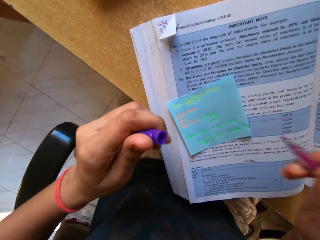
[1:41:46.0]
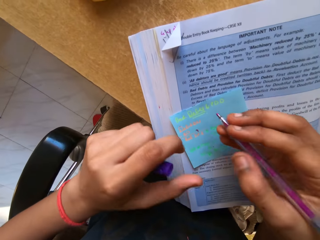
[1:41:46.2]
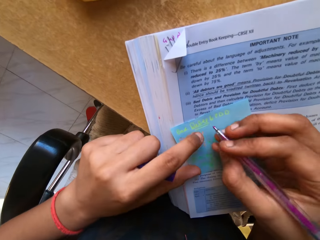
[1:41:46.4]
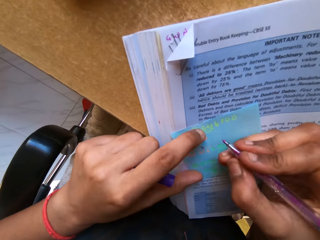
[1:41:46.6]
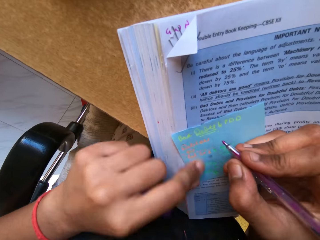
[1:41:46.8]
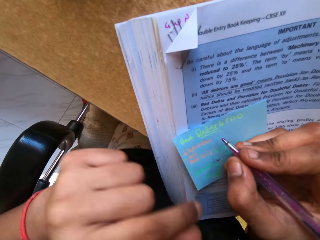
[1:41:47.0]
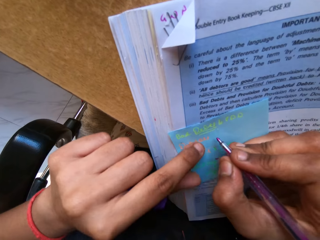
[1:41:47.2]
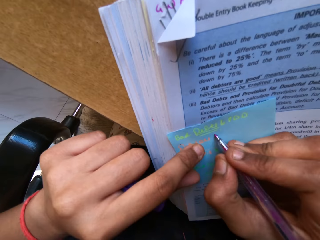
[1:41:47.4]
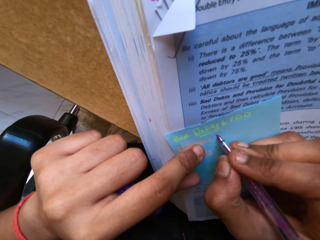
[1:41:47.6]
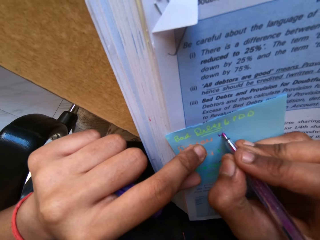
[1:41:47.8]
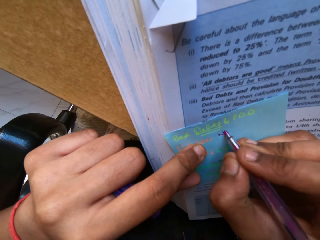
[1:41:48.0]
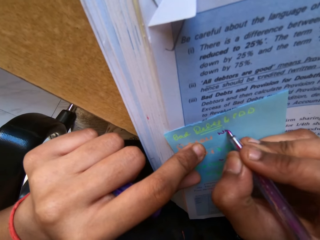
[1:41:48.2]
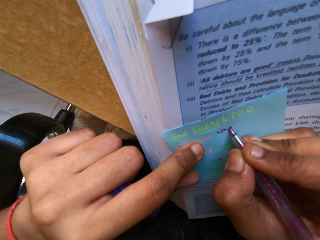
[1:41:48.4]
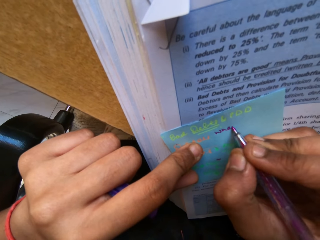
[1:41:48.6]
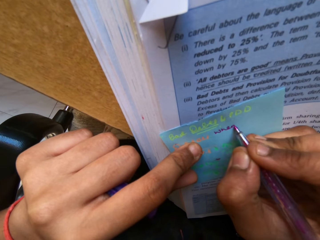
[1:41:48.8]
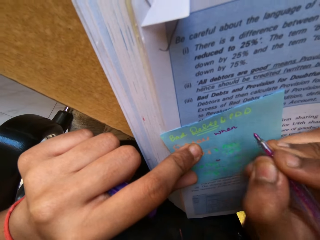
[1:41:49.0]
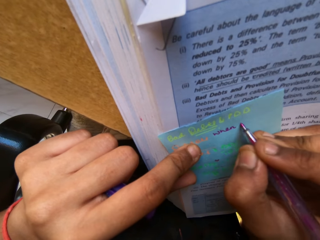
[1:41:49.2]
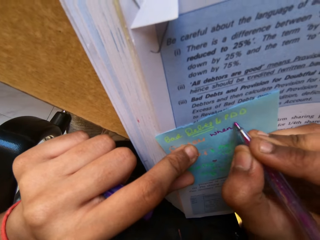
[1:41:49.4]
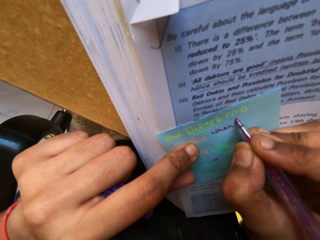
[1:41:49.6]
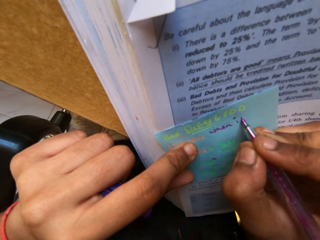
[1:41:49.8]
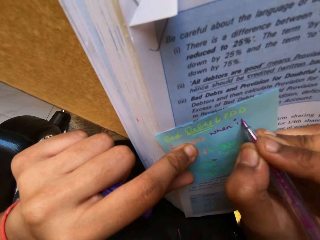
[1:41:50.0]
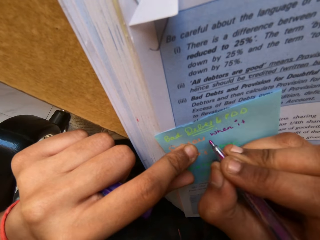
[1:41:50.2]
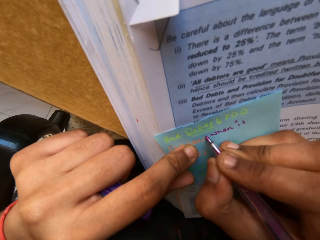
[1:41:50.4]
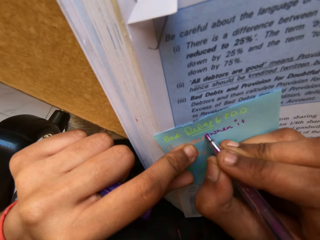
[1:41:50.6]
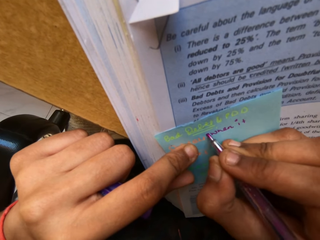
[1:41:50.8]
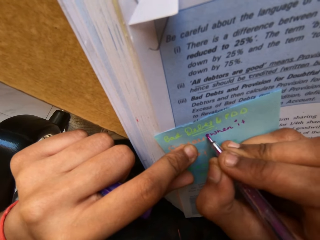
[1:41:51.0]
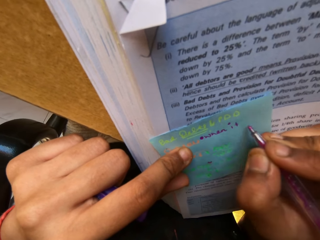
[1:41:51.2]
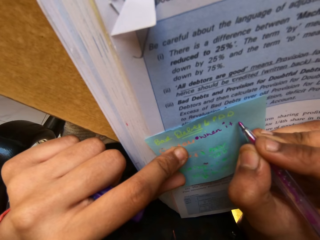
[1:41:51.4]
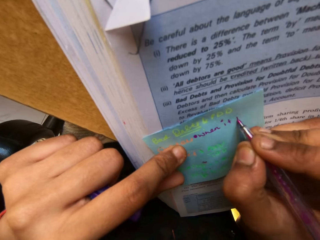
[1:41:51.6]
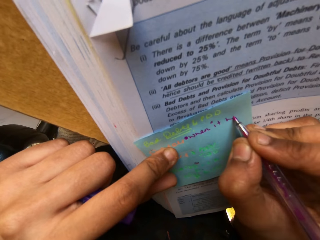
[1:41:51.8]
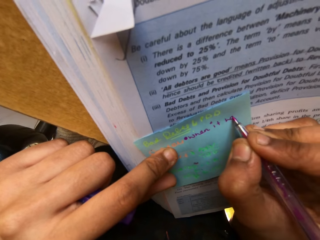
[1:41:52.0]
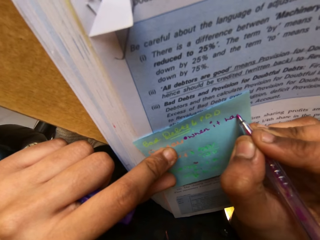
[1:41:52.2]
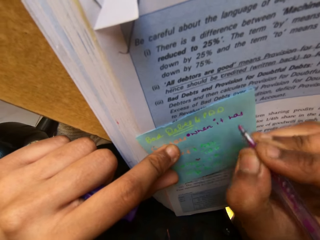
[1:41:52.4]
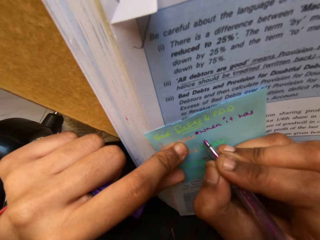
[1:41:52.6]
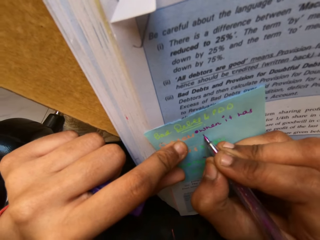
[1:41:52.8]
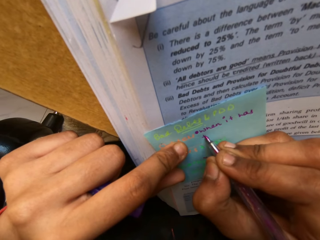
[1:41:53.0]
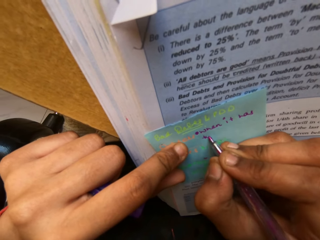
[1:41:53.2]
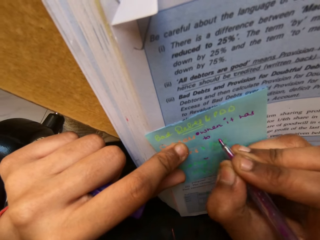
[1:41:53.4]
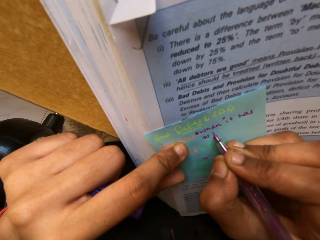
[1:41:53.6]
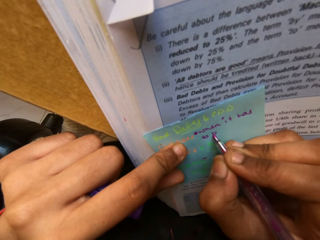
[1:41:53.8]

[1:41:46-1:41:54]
The camera wearer removes a pen cap from the pen. They write on the note pad.

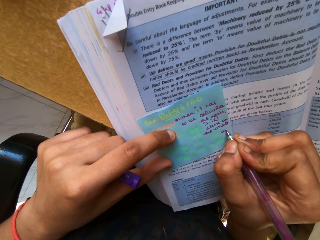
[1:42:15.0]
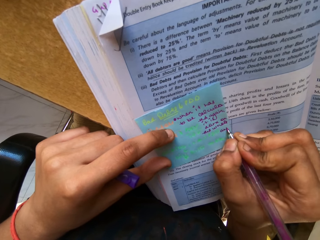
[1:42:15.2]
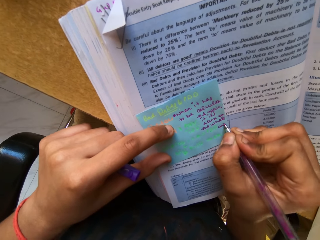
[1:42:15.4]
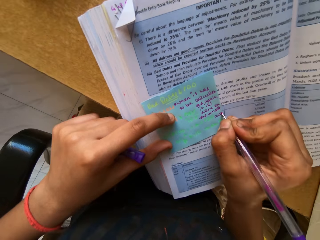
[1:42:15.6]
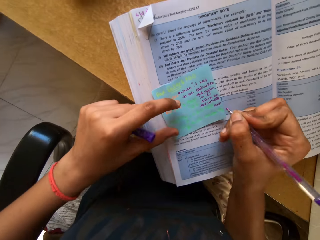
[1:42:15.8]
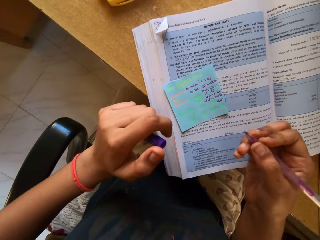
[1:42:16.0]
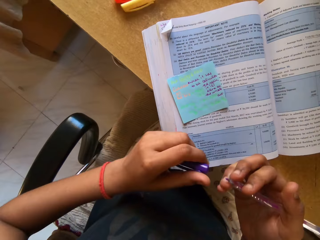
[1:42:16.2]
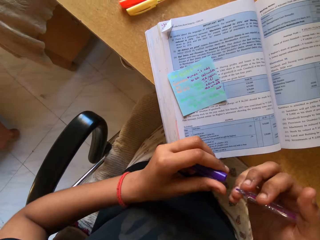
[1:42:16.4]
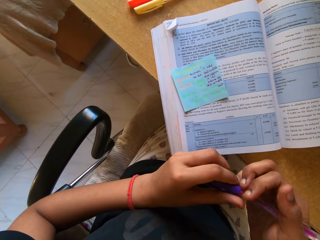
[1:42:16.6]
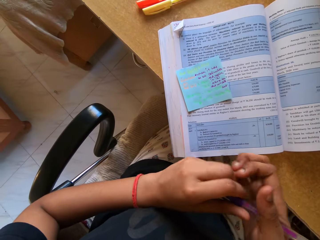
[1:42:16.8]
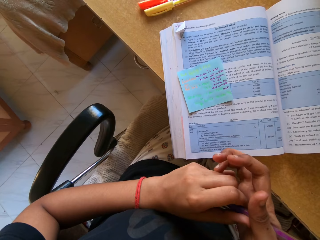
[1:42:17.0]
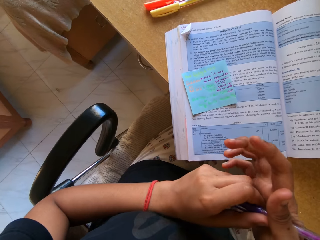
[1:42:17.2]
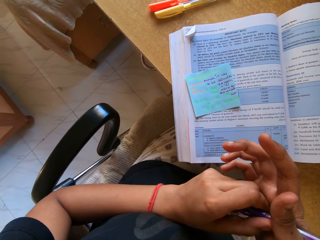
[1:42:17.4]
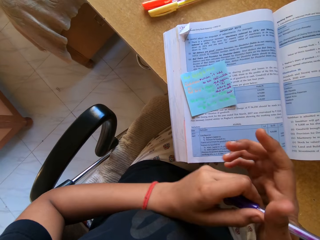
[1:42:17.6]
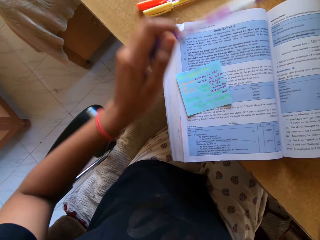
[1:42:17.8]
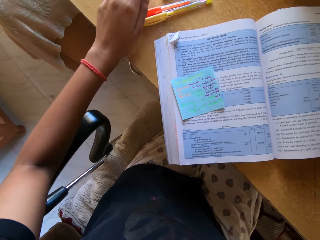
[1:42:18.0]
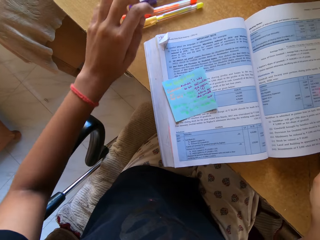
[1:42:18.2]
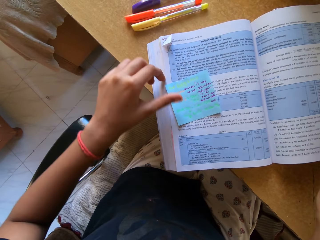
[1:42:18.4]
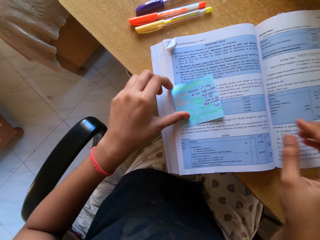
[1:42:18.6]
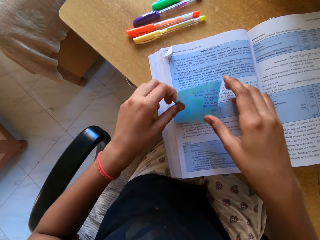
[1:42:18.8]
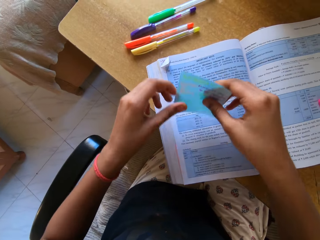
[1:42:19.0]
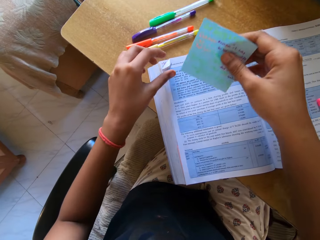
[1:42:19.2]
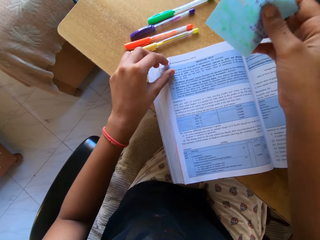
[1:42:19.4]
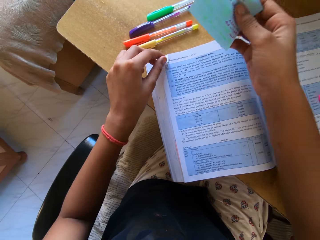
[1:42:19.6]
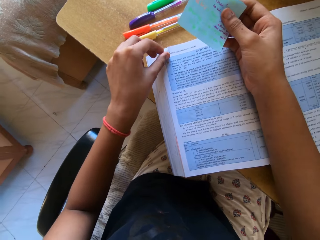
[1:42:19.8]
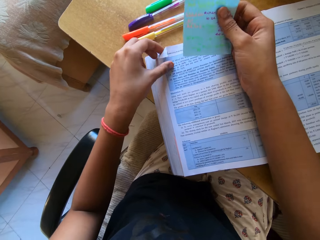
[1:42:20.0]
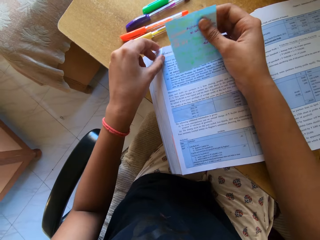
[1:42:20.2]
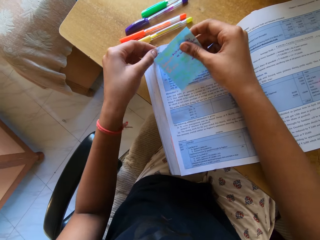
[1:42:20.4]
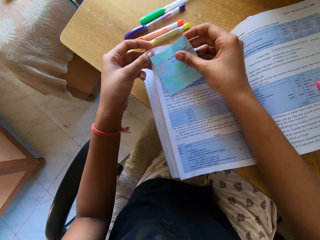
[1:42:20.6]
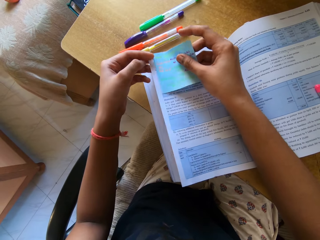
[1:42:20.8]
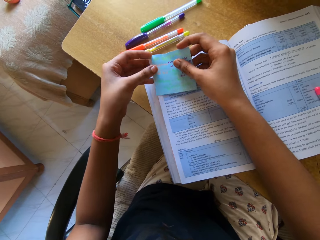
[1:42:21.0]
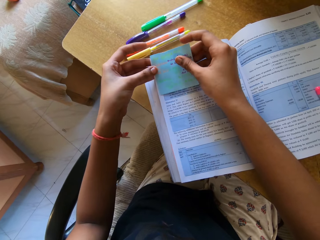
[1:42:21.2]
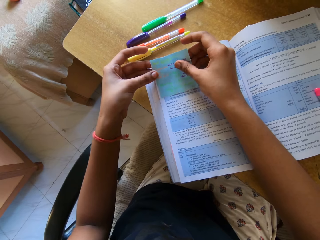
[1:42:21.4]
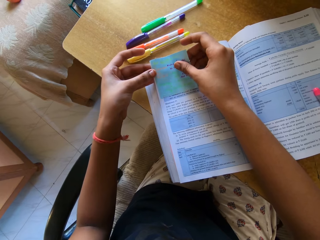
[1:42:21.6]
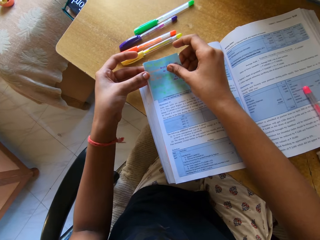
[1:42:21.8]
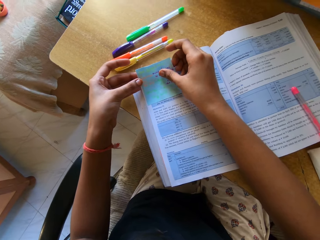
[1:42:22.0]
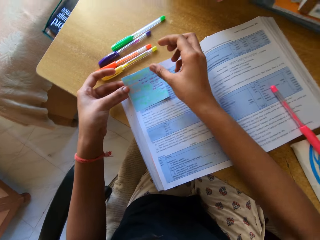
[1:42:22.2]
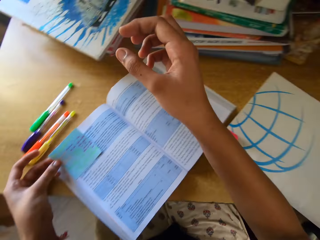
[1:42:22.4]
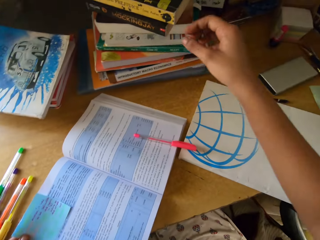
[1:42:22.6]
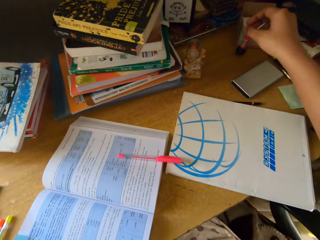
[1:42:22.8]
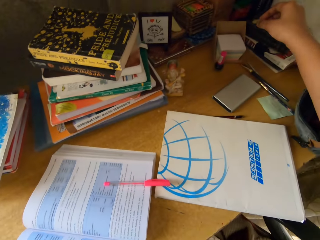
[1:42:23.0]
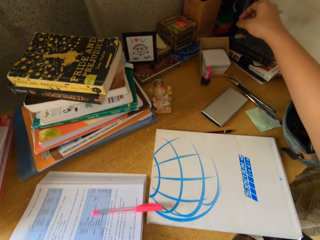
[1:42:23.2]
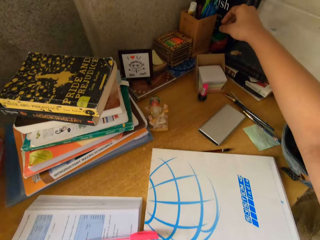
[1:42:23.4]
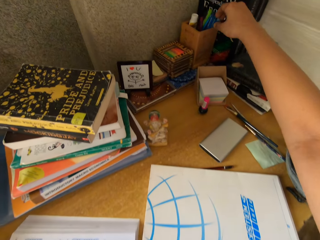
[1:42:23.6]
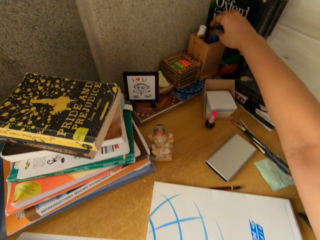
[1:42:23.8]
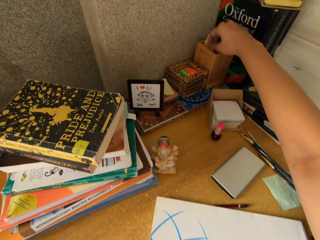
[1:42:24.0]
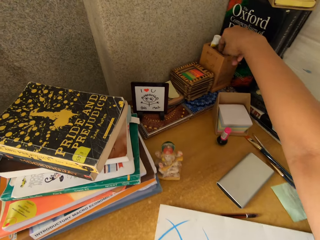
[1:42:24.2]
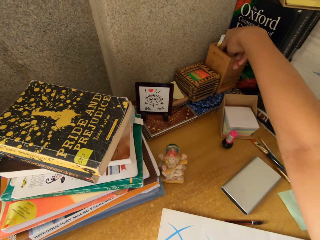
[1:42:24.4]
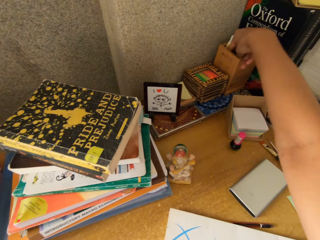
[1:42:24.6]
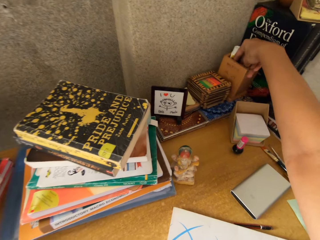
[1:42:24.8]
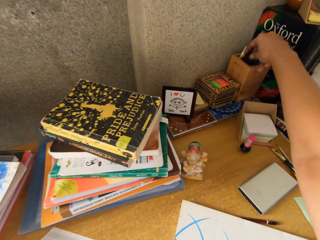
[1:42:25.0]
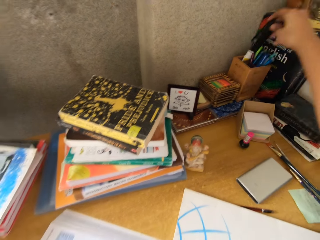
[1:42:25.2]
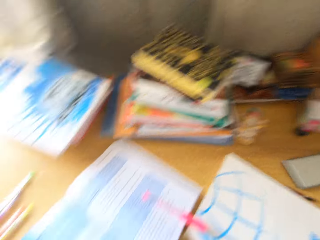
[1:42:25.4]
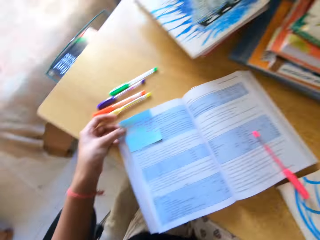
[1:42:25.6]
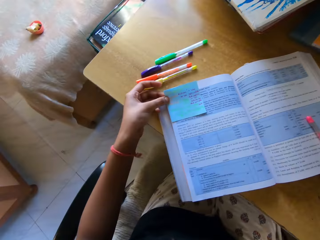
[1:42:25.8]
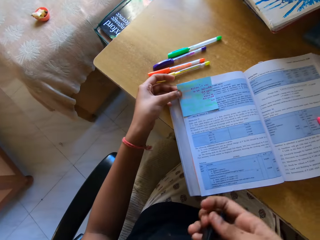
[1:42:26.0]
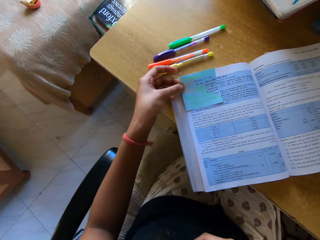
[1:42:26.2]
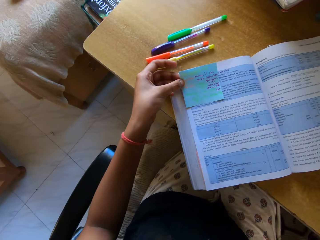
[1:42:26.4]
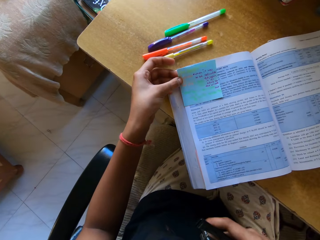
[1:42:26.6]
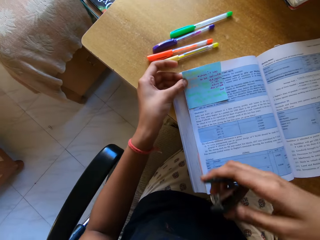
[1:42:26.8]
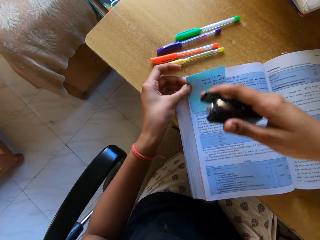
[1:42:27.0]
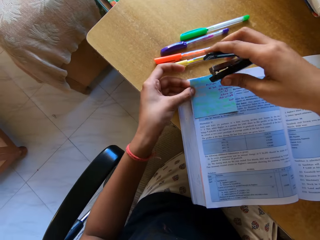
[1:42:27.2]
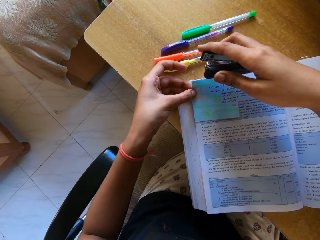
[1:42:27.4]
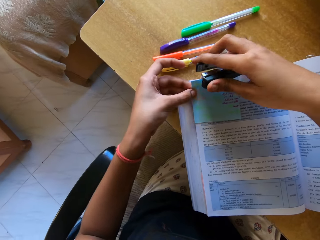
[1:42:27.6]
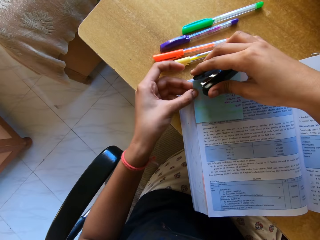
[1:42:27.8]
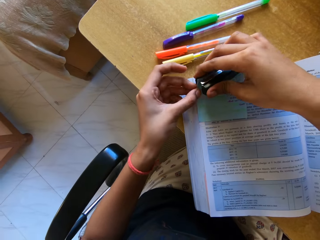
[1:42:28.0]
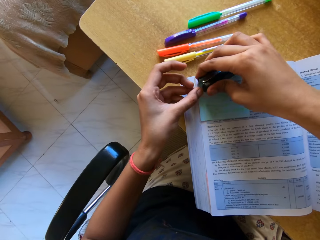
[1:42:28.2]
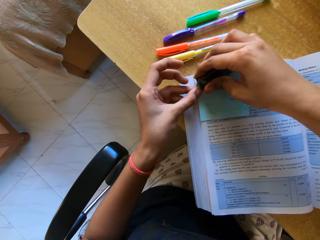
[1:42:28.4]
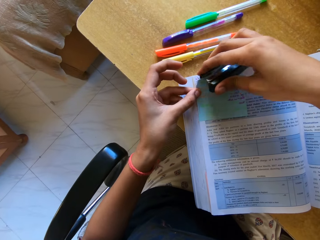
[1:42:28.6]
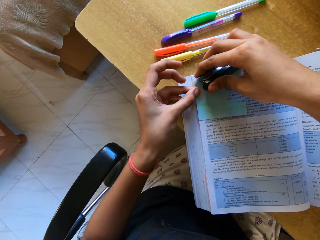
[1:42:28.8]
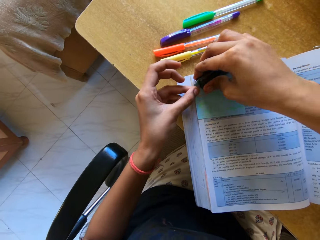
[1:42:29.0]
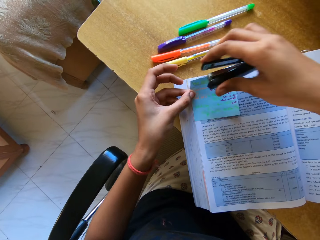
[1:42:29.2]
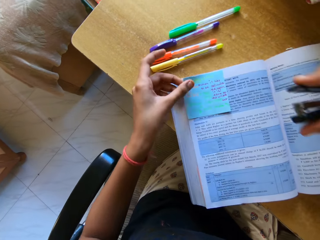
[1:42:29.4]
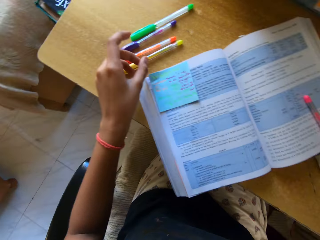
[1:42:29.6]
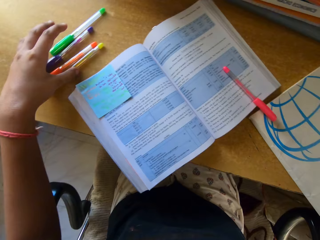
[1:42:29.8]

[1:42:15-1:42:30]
The camera wearer puts the pen cap on the pen. They put the pen on the table, hold a note pad, and hold a page of the book. They put the note pad on the book, look around the room, and pick up a stapler. They staple a book page and the notepad.
